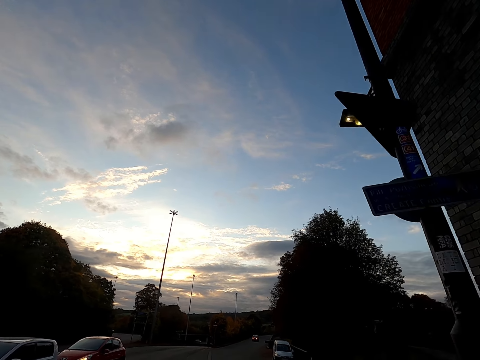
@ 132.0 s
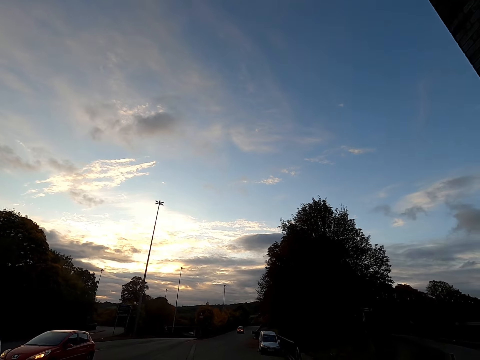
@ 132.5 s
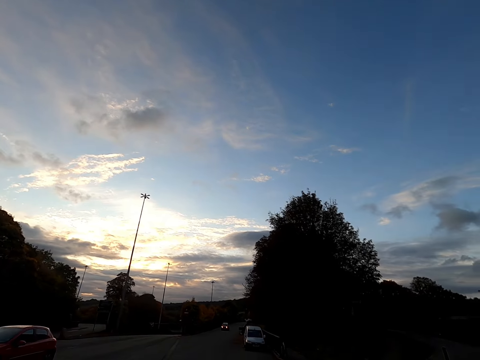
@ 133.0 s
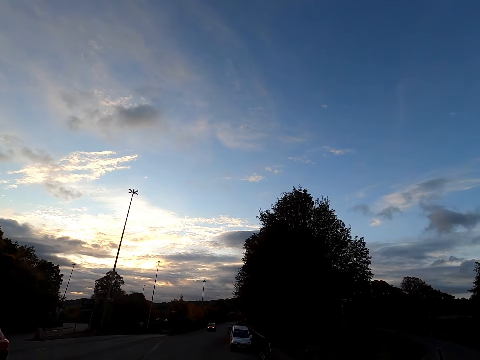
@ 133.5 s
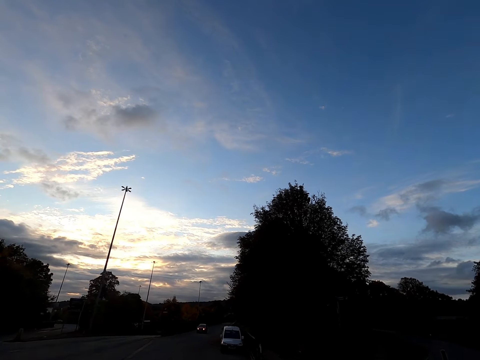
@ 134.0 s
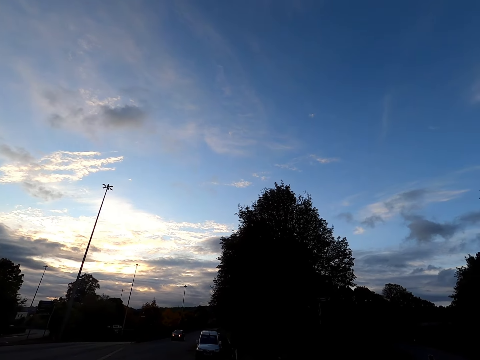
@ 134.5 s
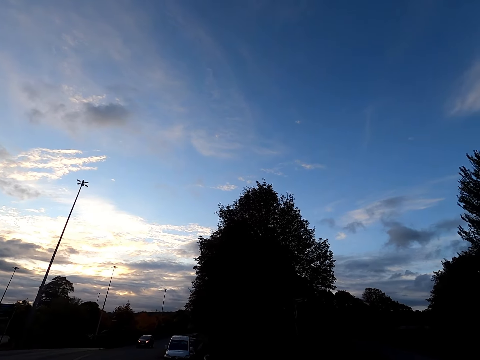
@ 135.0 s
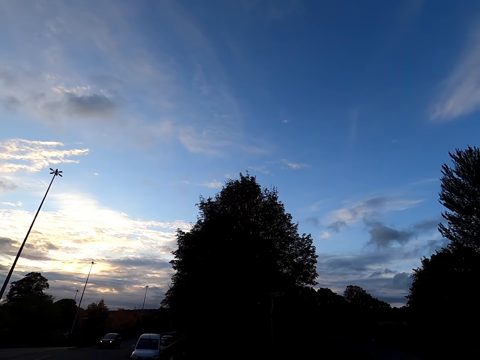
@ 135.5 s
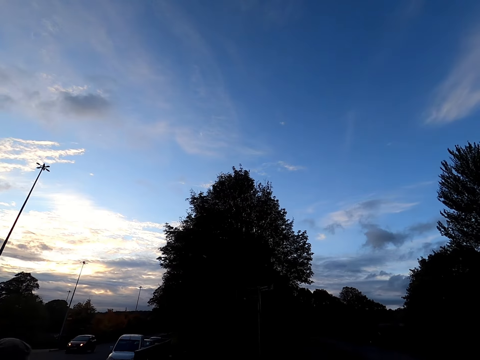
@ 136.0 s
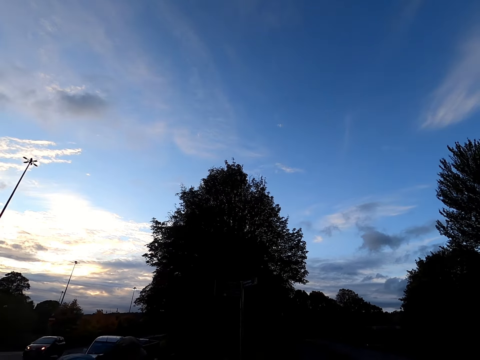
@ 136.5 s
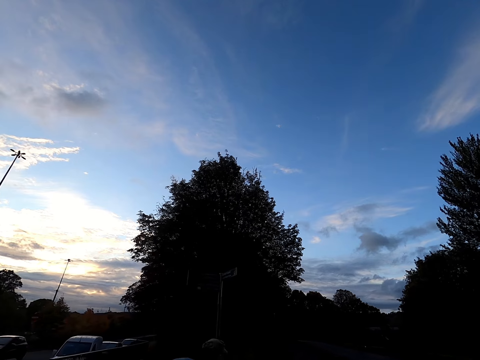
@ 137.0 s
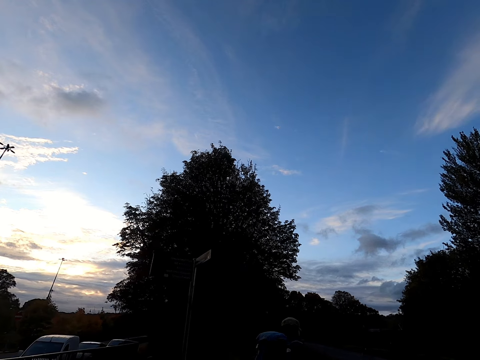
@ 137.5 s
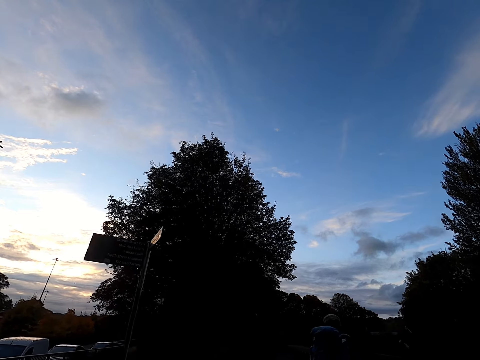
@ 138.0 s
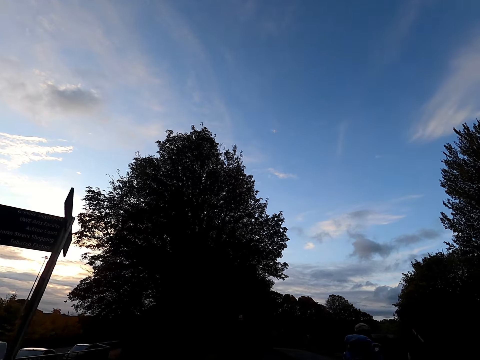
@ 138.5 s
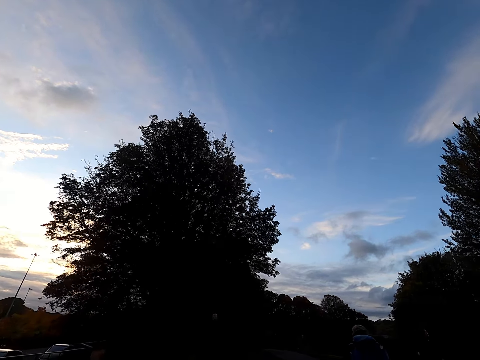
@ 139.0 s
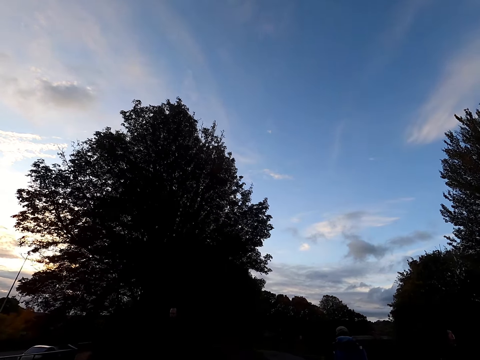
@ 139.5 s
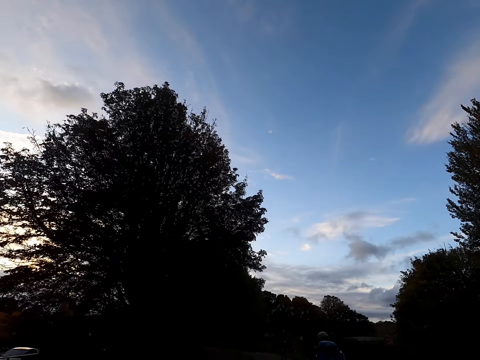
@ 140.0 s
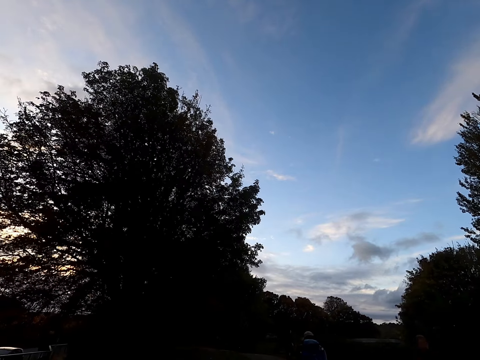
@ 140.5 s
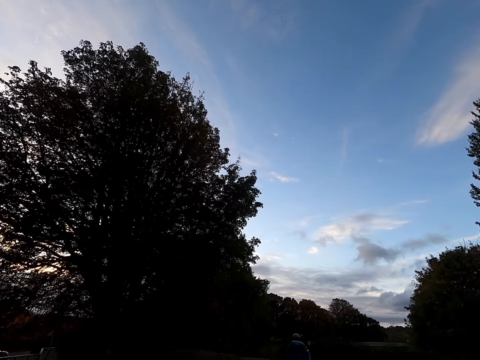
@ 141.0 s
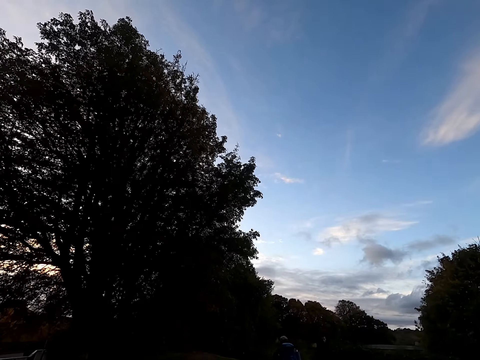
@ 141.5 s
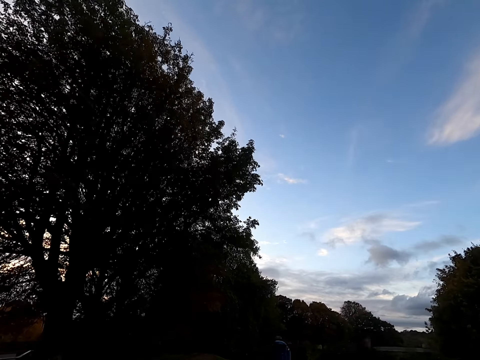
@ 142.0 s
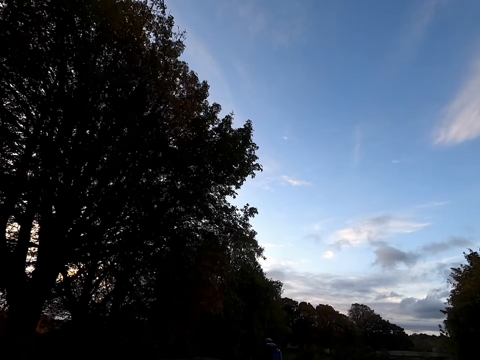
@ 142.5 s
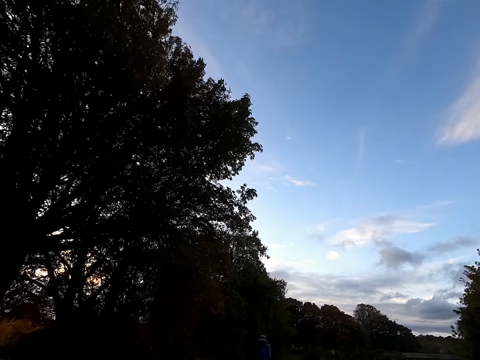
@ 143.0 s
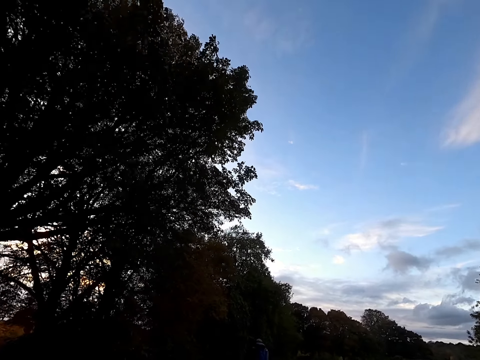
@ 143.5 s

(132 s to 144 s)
A bicycle rider cycles past the camera wearer. A group of people jogs past the camera wearer.

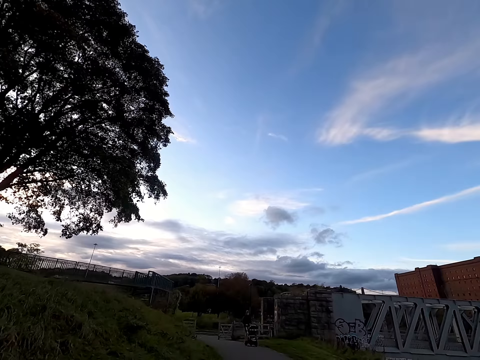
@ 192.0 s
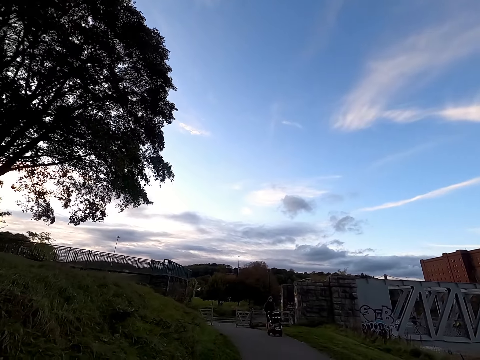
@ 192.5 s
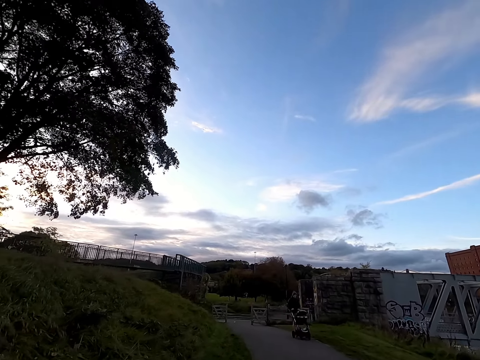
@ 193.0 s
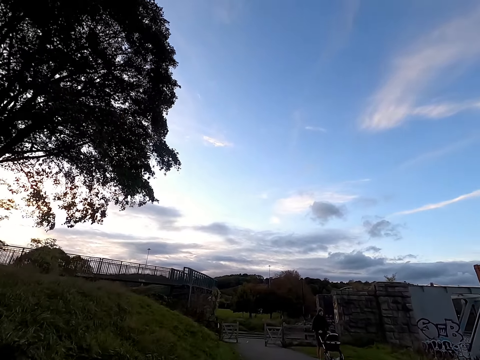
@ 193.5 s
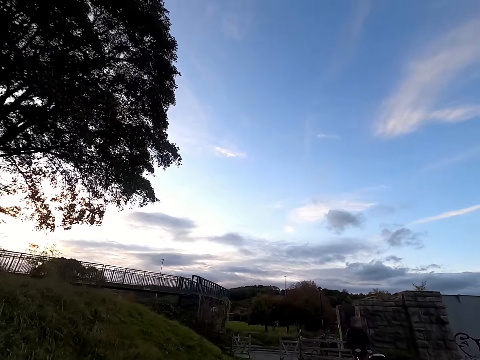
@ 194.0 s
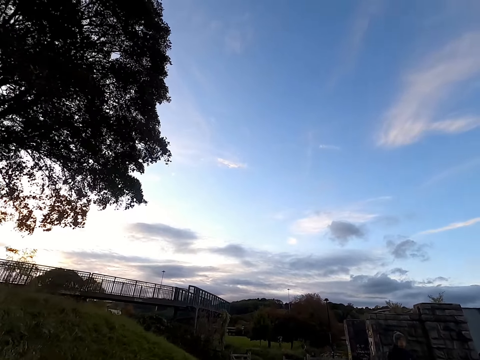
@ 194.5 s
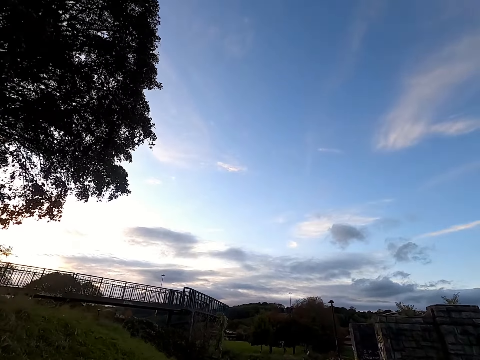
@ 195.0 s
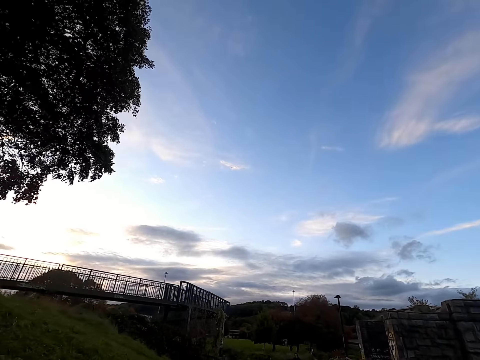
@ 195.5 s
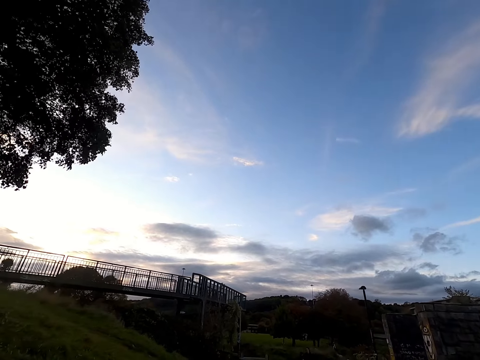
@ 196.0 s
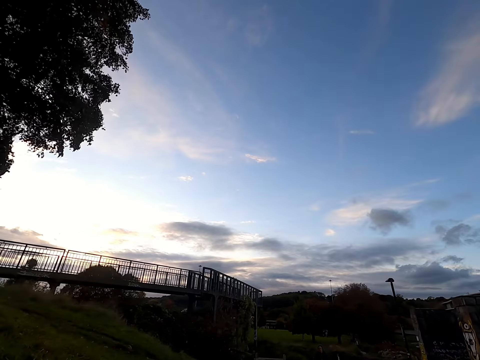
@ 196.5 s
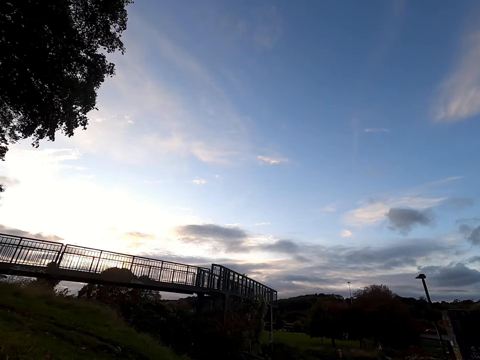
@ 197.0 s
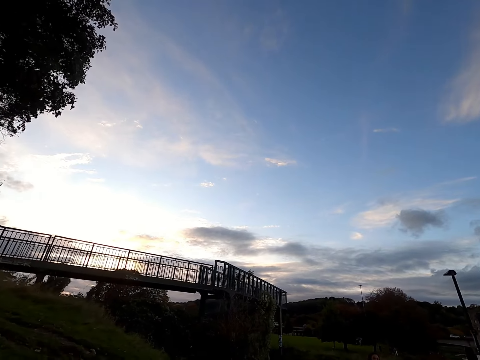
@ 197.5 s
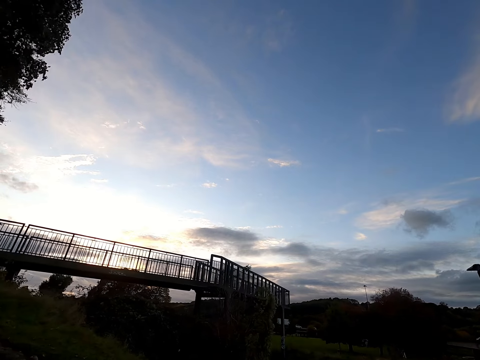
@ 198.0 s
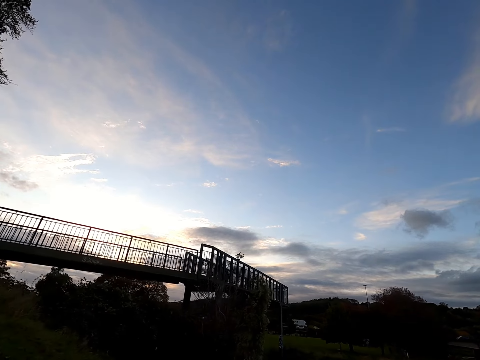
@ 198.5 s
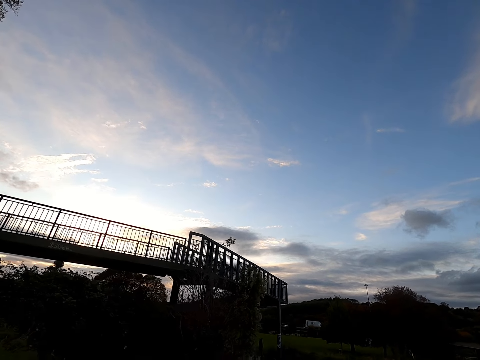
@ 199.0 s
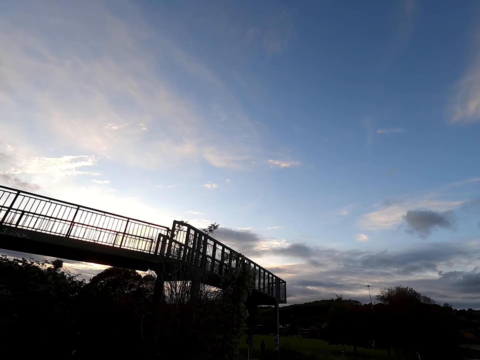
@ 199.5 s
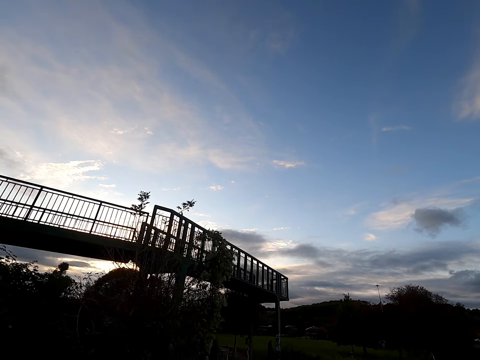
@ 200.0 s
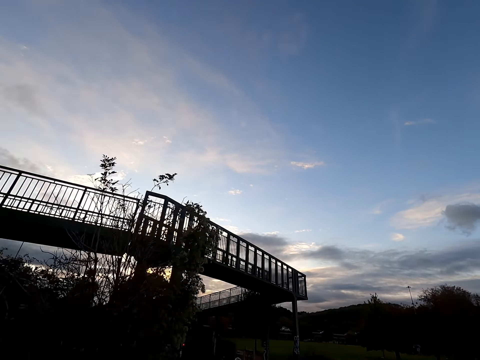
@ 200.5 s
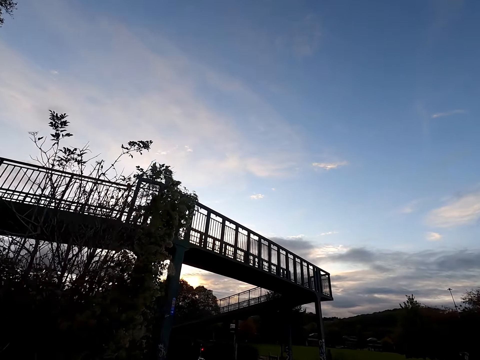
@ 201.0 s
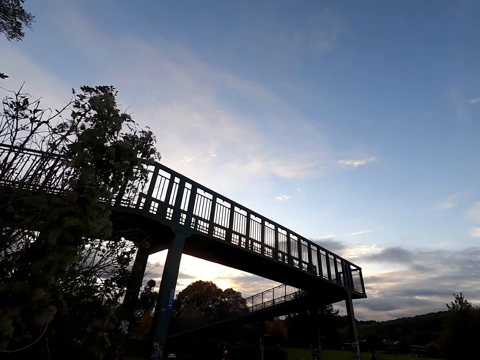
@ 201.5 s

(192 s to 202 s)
A man pushes a stroller past the camera wearer with both hands. Another man jogs past the camera wearer. A third man jogs past the camera wearer.

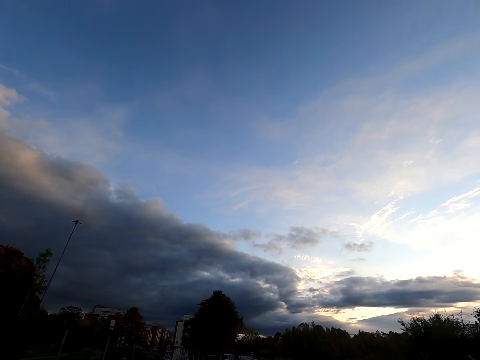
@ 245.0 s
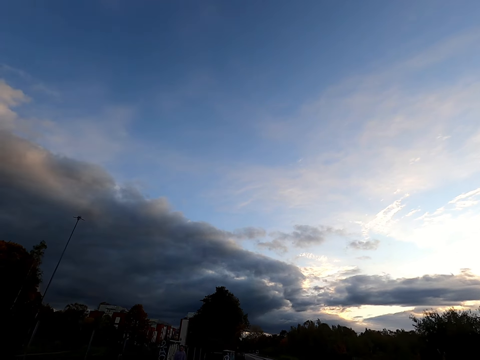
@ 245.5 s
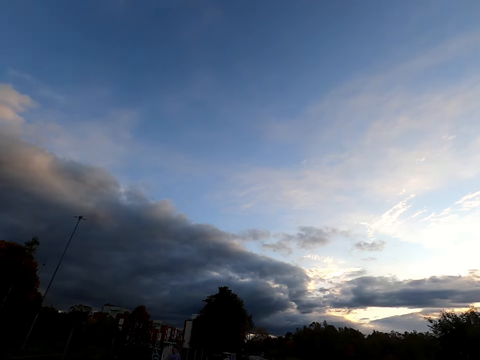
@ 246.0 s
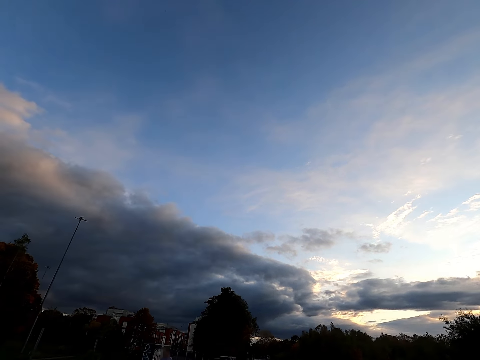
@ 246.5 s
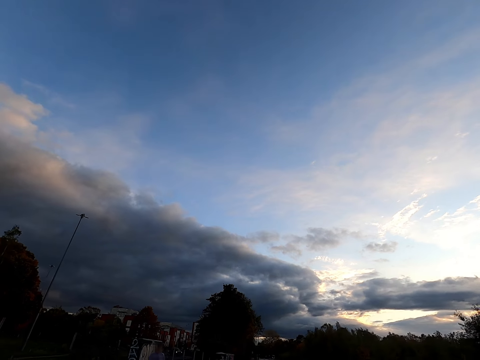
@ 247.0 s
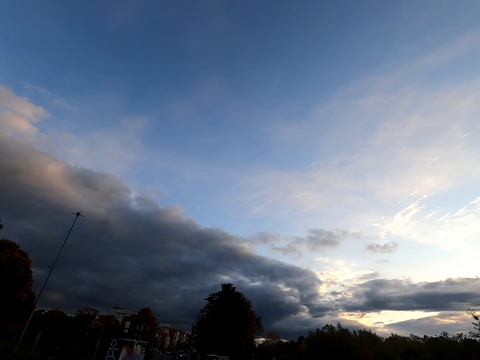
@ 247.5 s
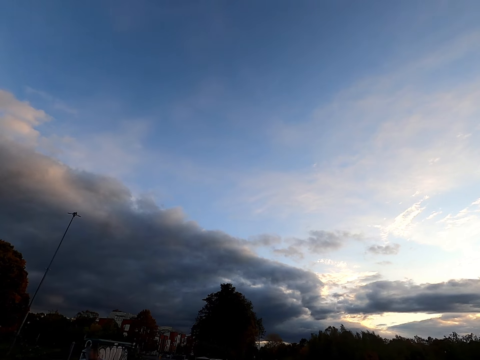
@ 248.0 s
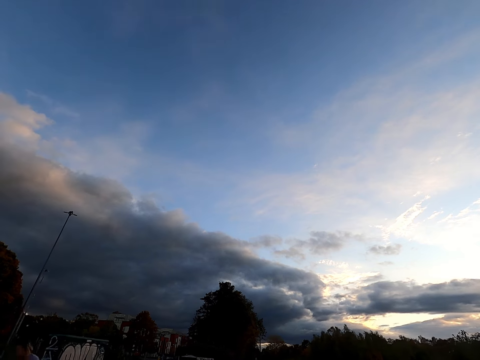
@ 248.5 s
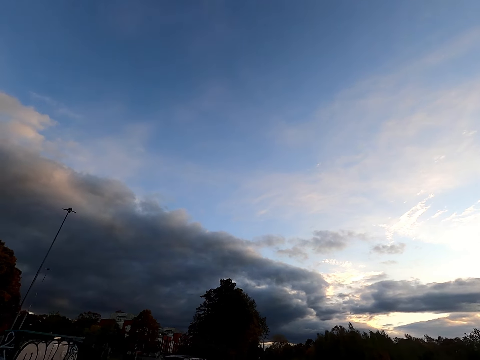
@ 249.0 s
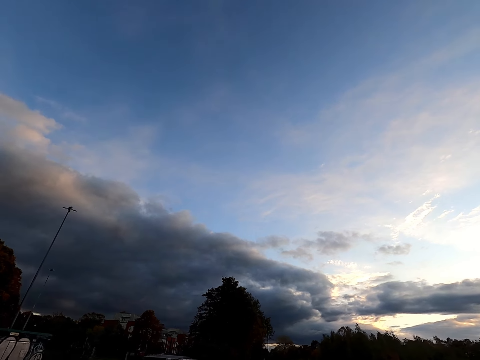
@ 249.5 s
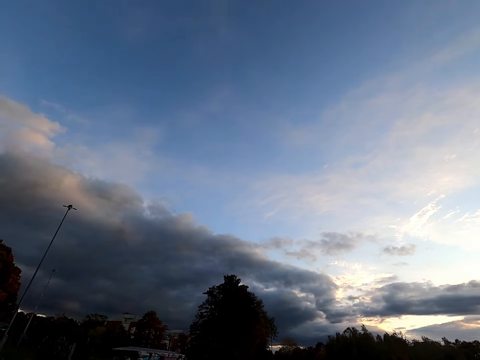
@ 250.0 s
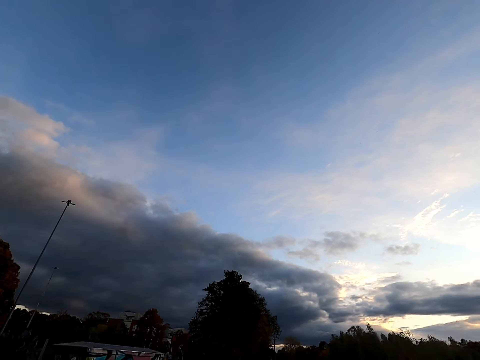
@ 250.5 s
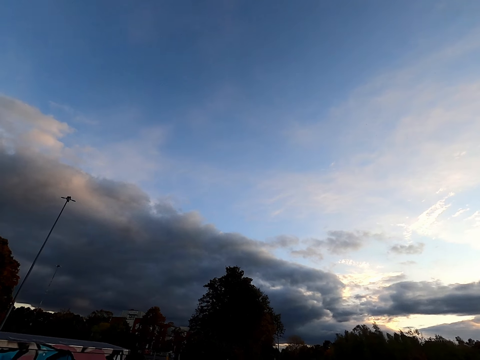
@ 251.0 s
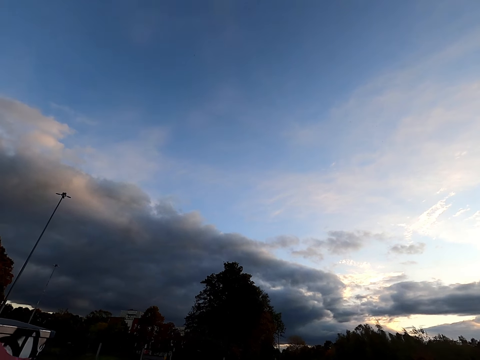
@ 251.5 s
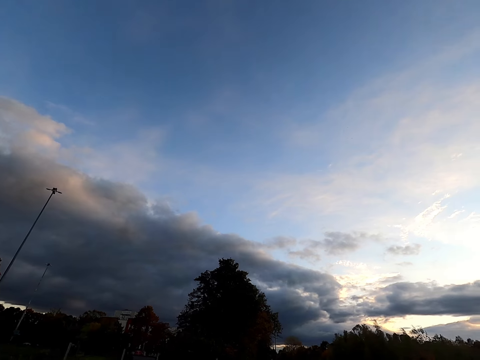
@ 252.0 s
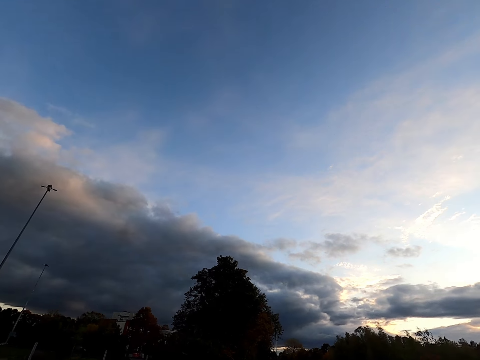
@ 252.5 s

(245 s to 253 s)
A man walks past the camera wearer.
